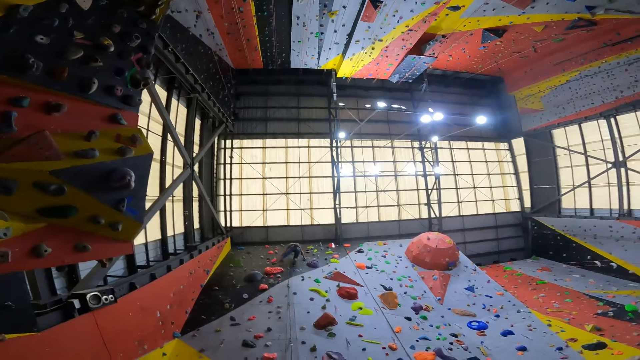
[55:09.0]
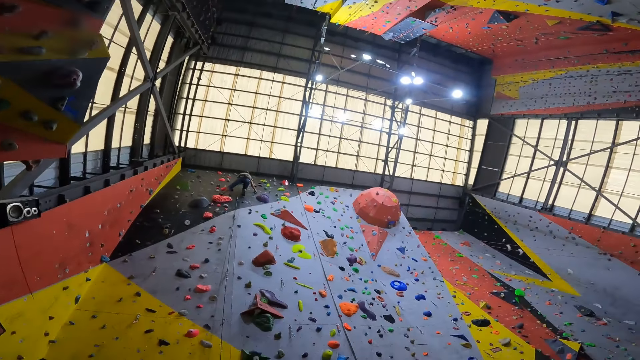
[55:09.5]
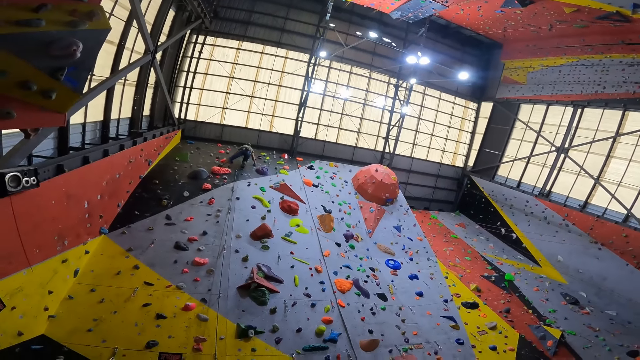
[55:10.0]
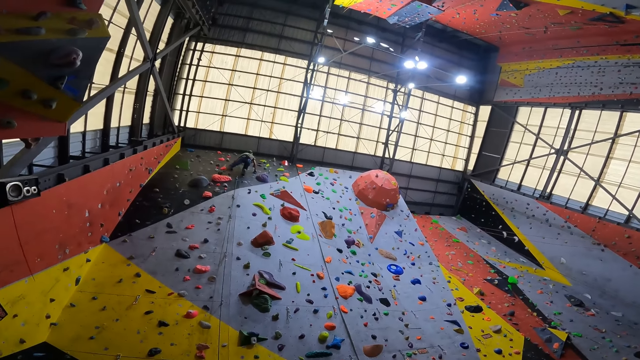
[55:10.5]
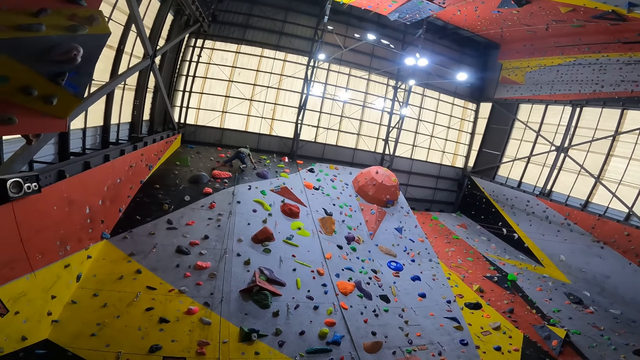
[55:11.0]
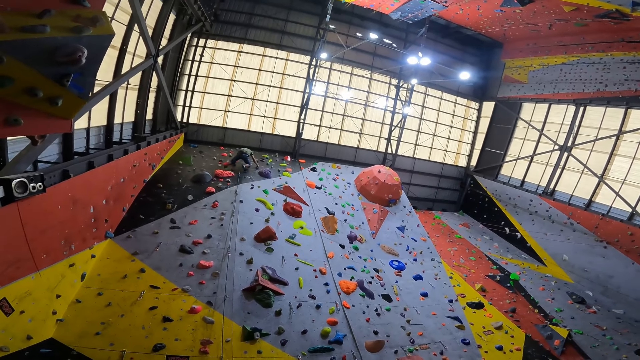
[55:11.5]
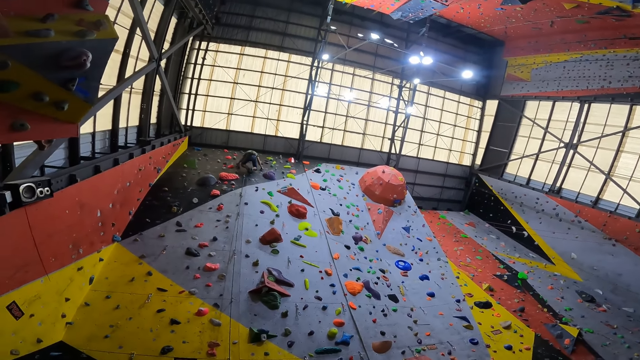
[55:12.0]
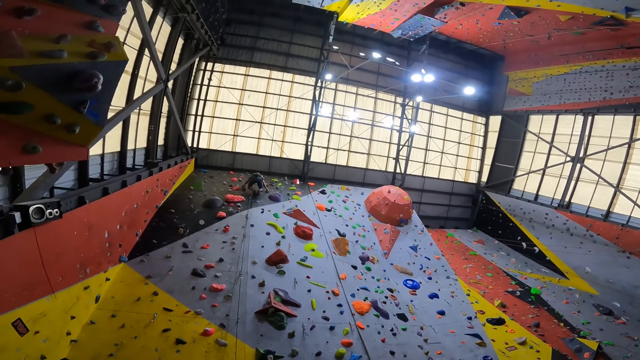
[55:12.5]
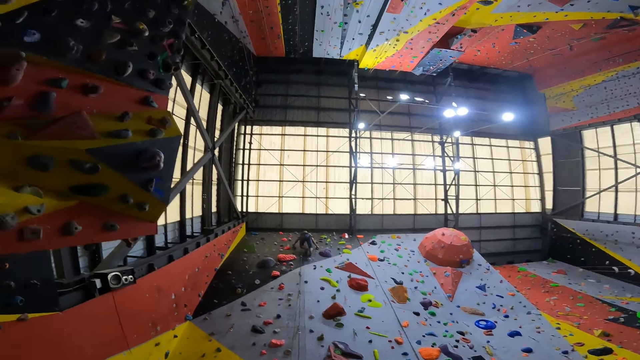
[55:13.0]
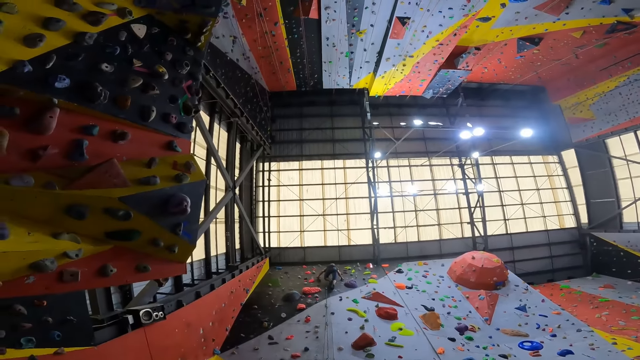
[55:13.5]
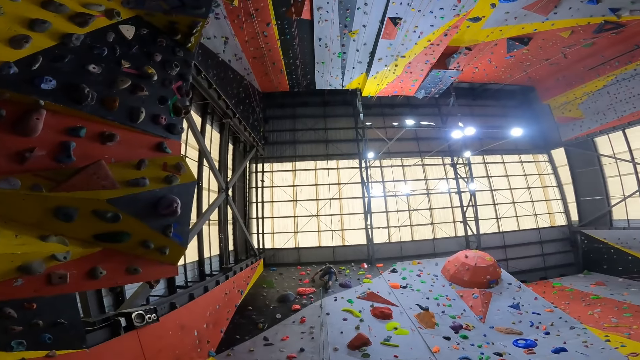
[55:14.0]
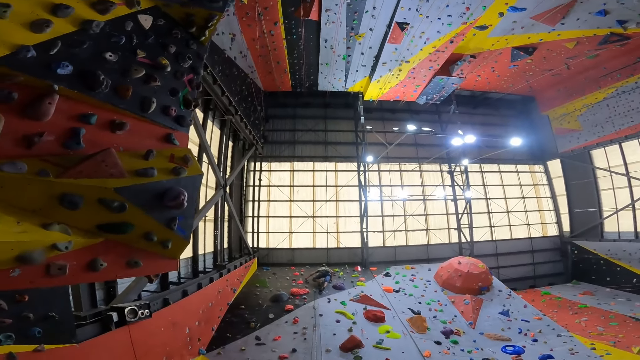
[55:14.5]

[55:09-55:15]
The camera wearer looks at a man climb the wall.

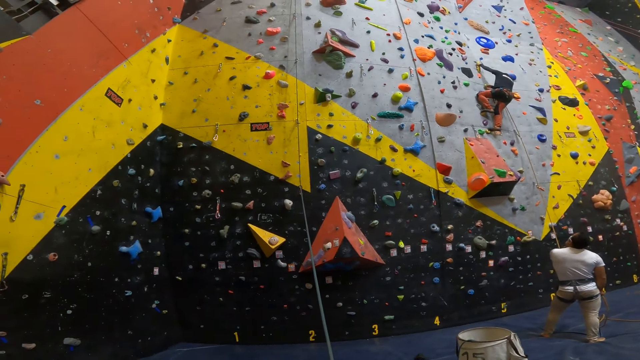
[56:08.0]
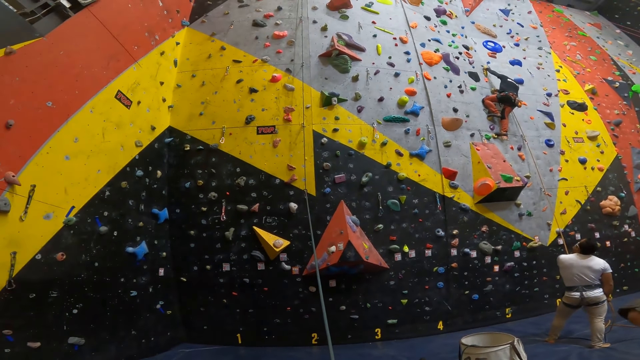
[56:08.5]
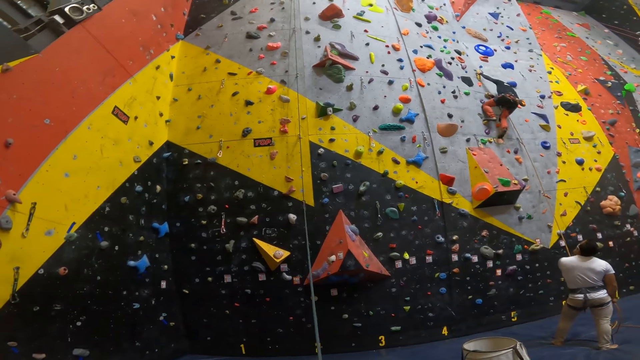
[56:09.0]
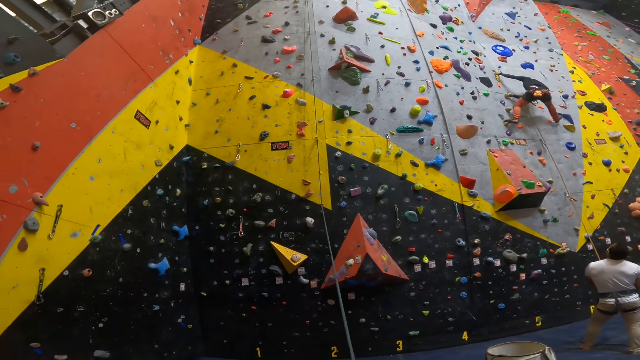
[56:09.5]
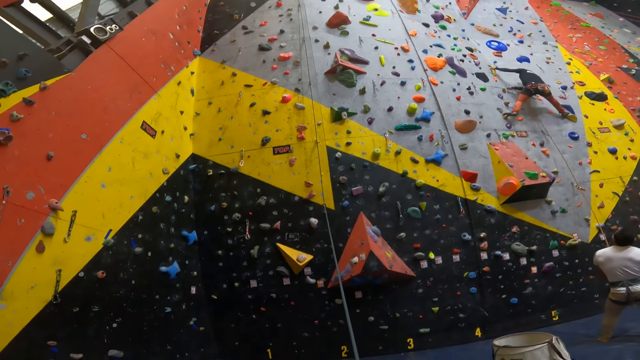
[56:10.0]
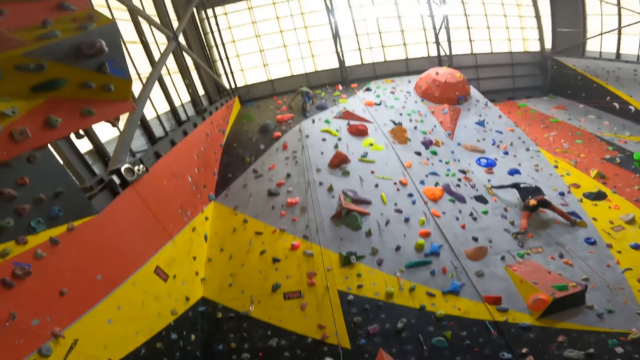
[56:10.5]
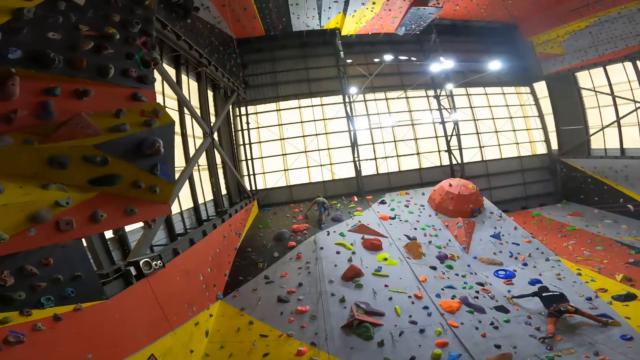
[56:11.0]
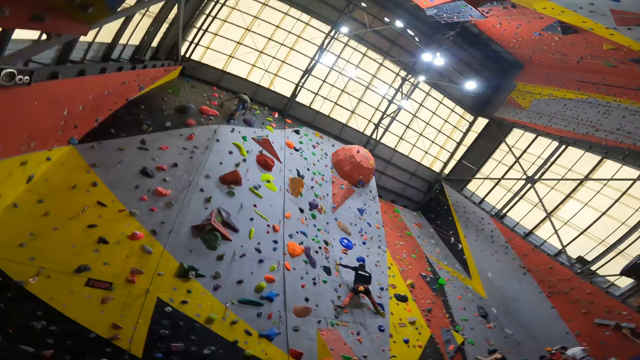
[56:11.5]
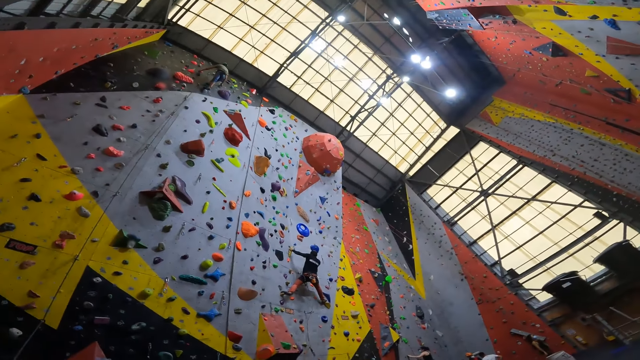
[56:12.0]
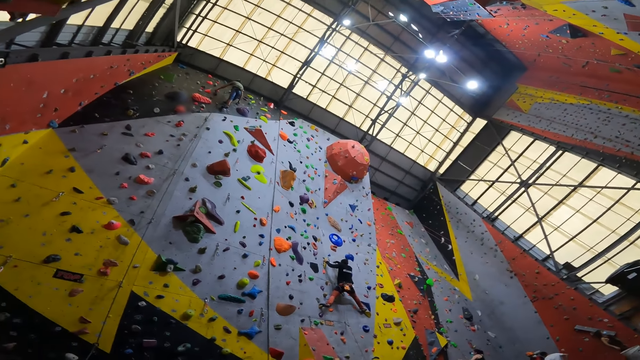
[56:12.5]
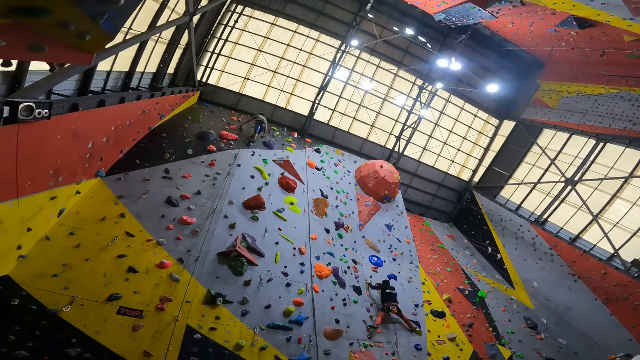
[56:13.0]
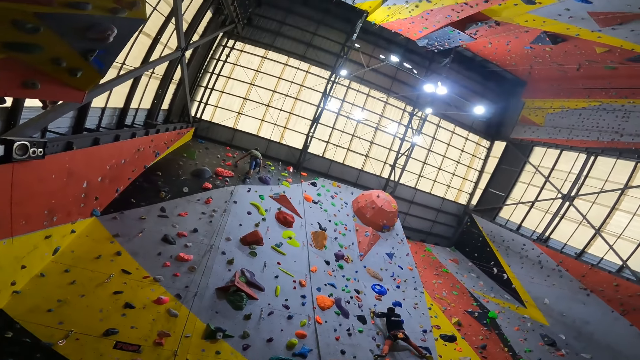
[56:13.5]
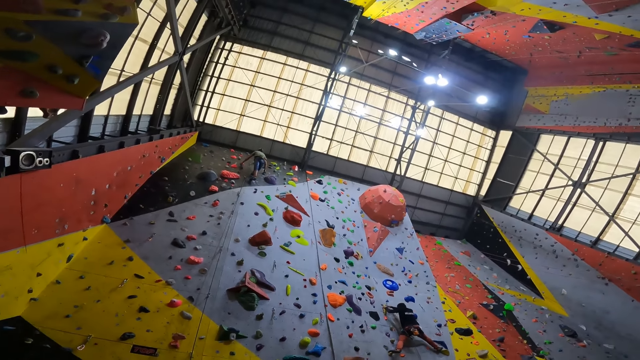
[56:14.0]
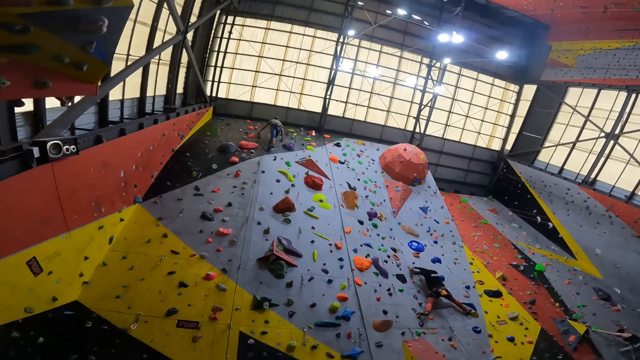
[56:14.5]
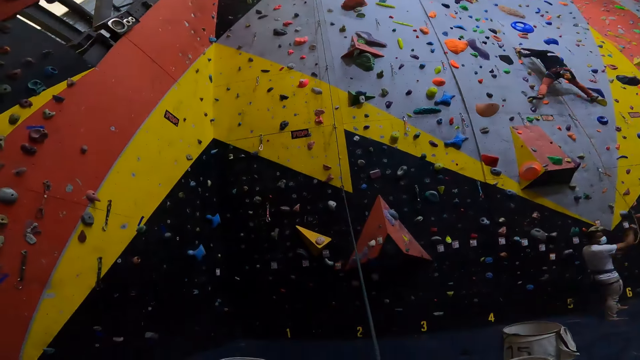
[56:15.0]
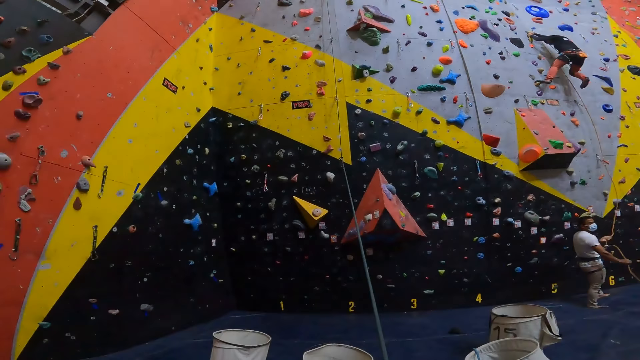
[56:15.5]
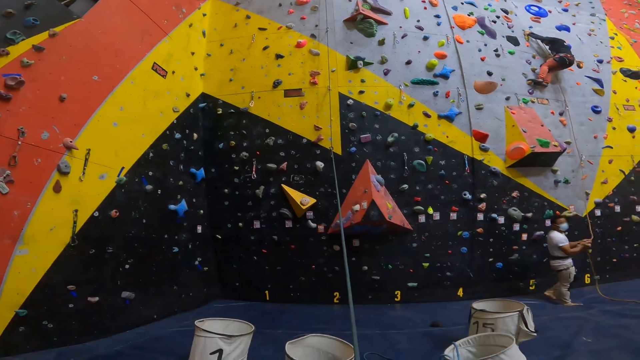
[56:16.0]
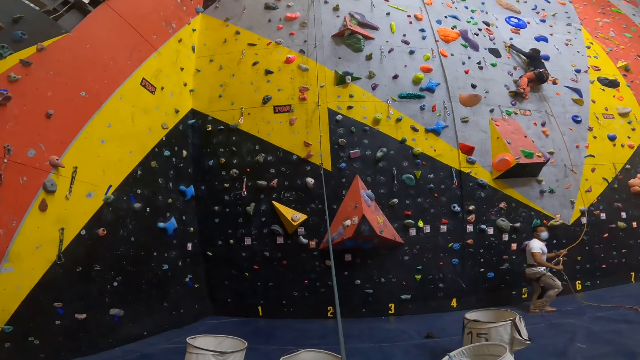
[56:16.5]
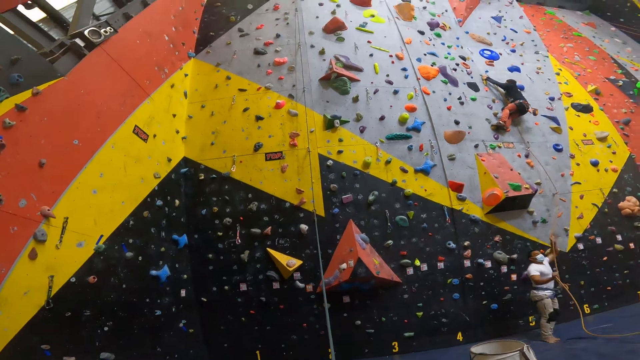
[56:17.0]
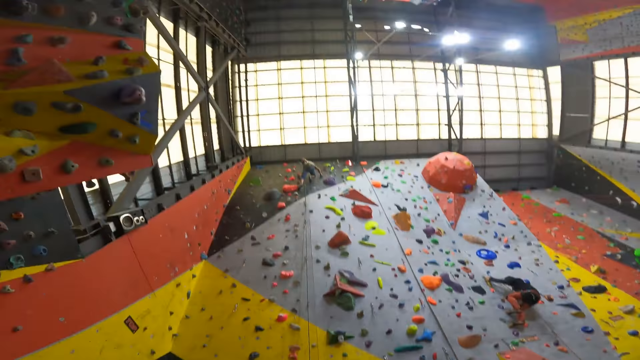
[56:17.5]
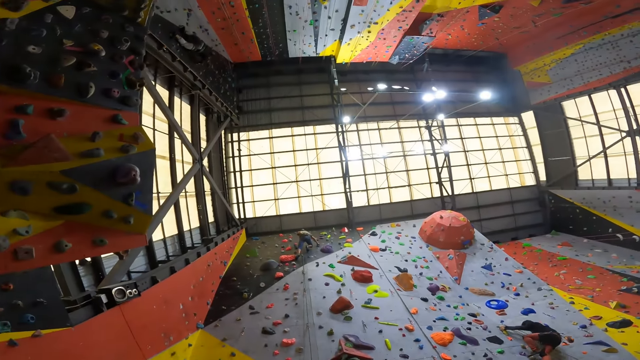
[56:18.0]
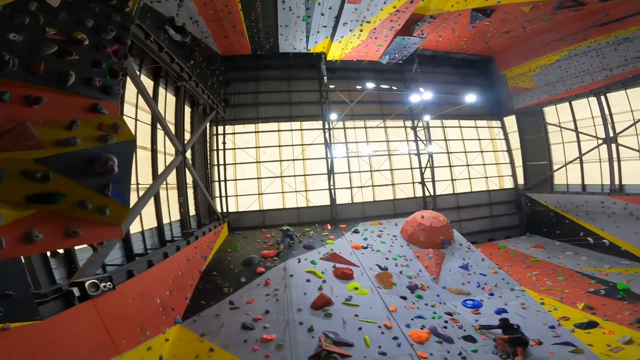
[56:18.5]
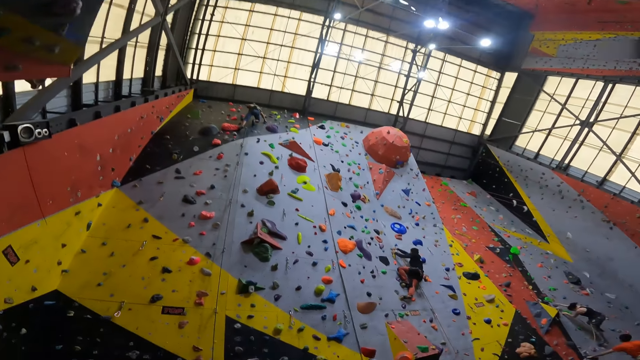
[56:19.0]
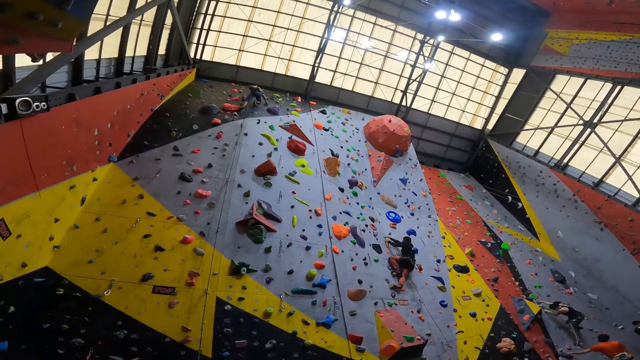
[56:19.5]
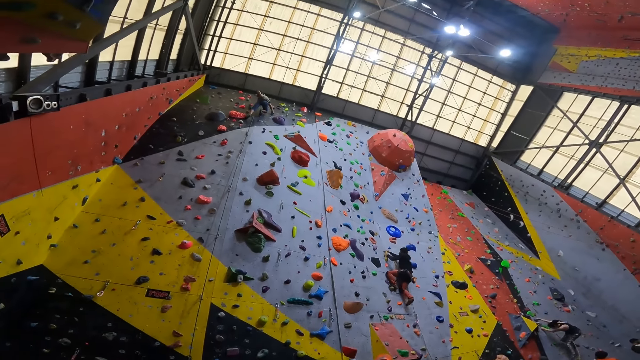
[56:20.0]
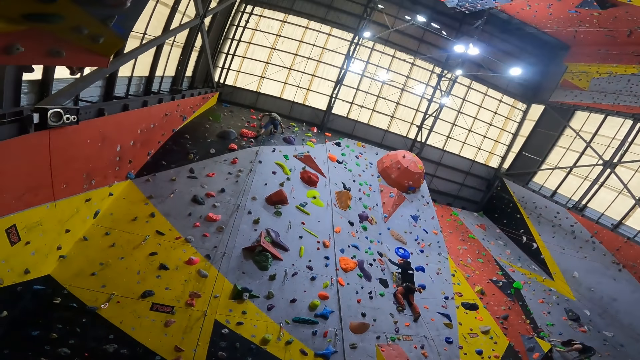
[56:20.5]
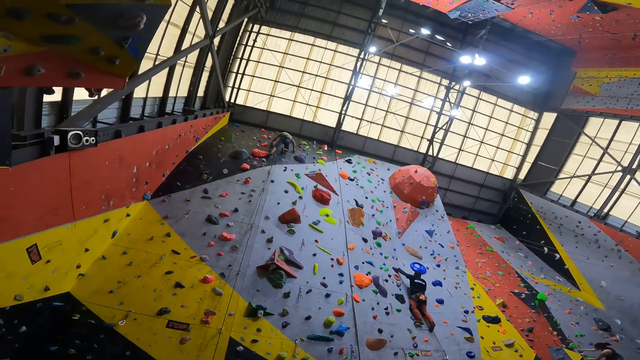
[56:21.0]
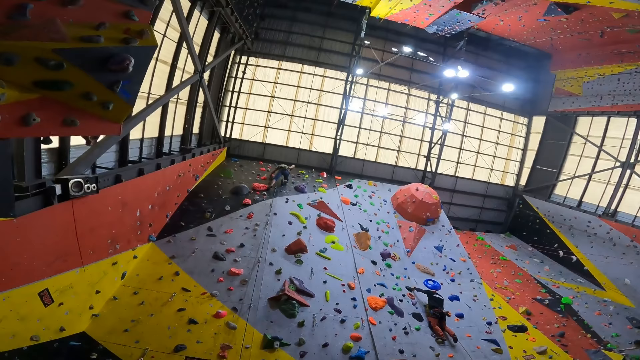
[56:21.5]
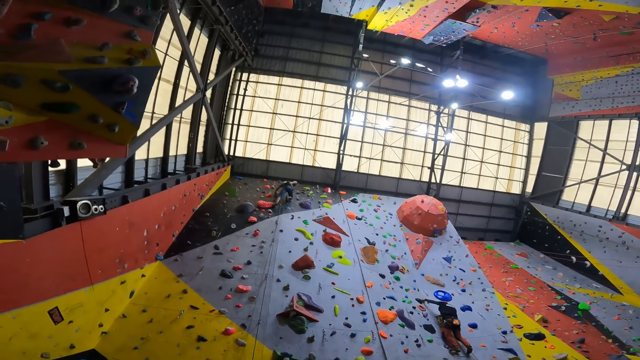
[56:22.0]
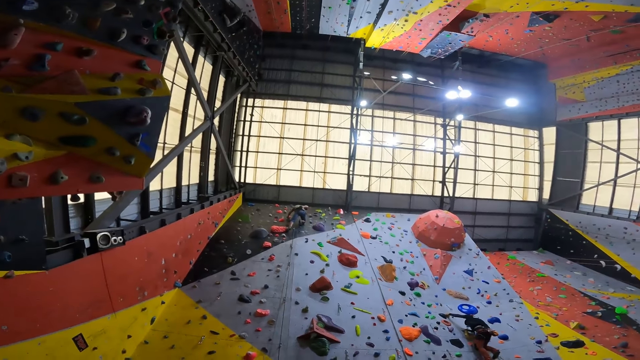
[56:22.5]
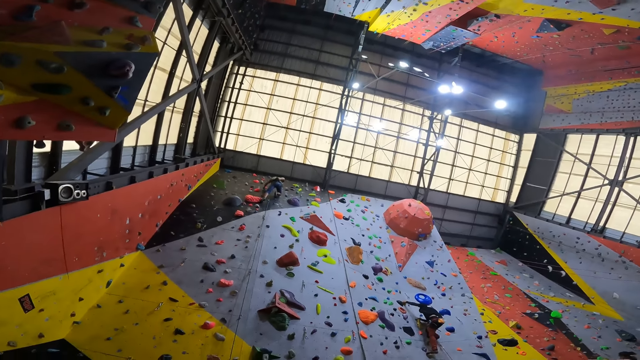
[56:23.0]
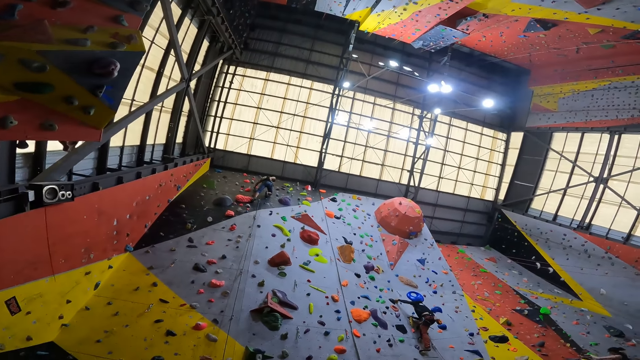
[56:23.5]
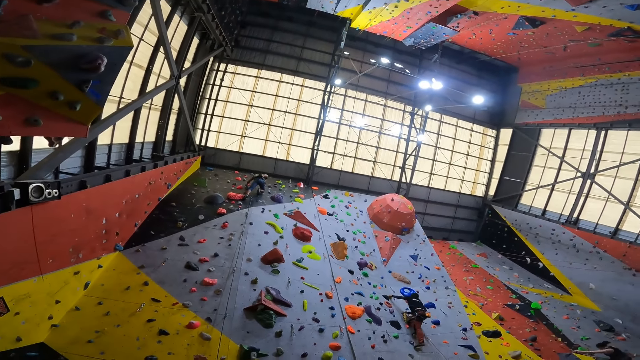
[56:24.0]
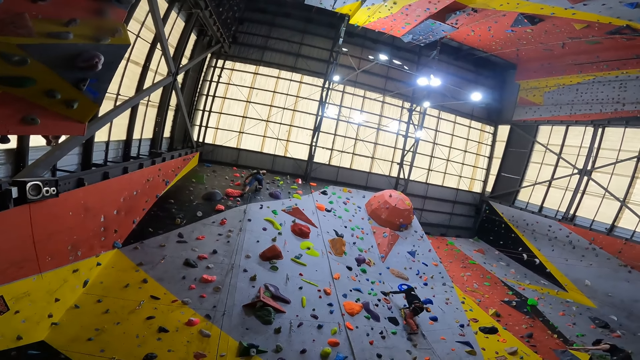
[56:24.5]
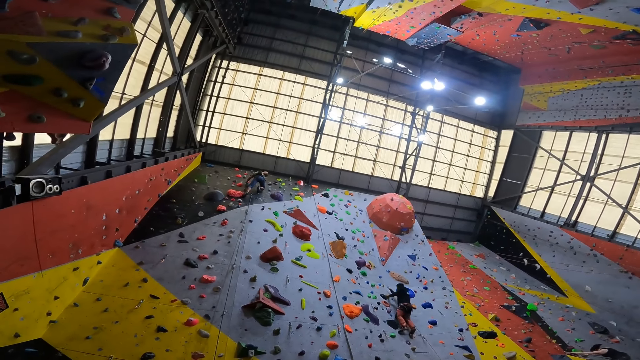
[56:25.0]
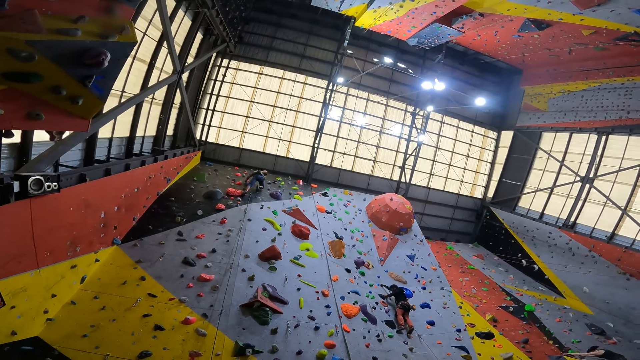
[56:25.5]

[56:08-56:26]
The camera wearer looks at the man. They look at the man again. Another man jumps on the rope.
